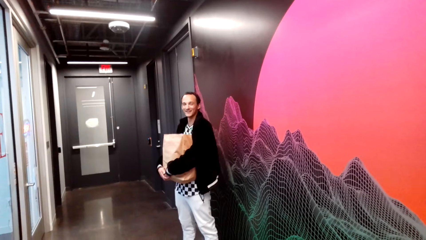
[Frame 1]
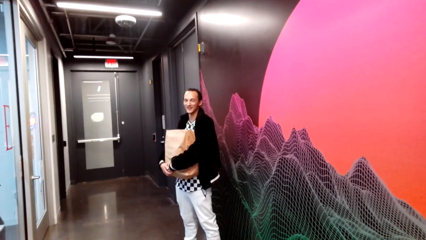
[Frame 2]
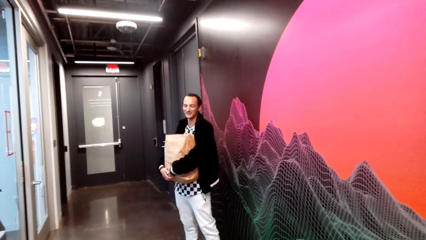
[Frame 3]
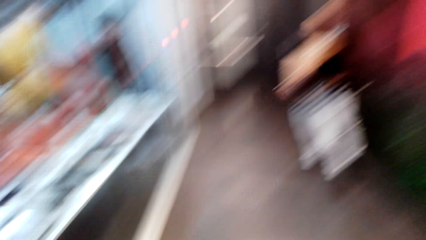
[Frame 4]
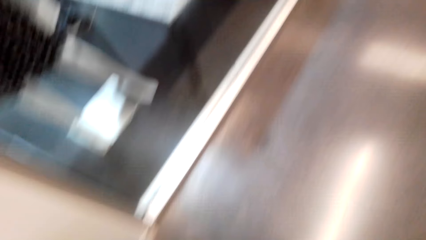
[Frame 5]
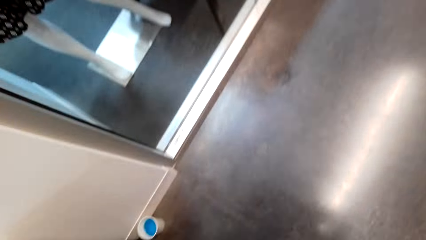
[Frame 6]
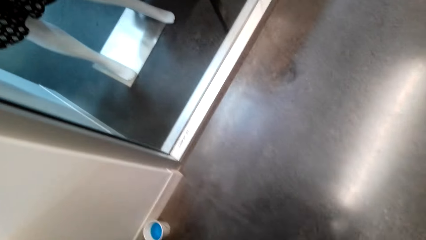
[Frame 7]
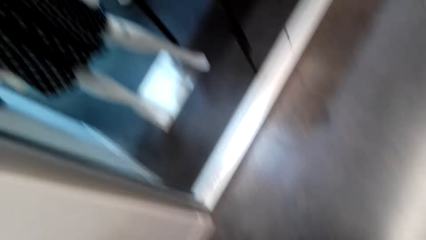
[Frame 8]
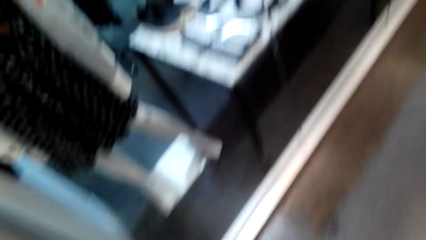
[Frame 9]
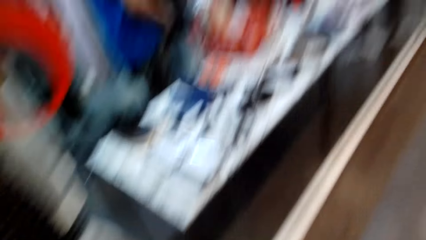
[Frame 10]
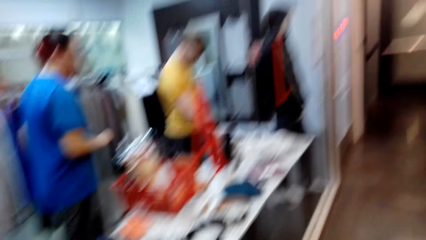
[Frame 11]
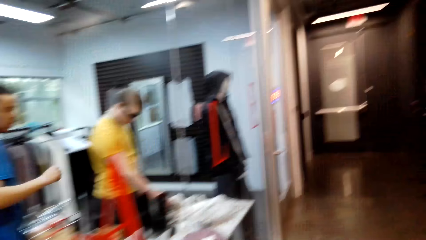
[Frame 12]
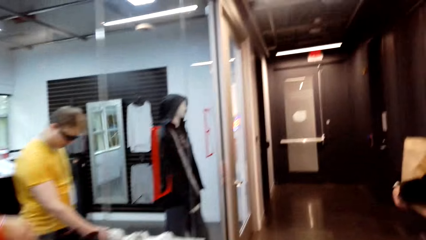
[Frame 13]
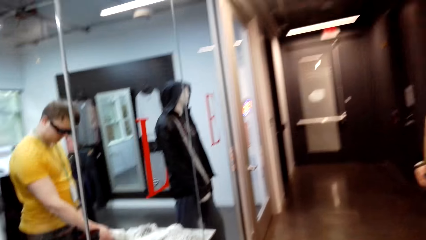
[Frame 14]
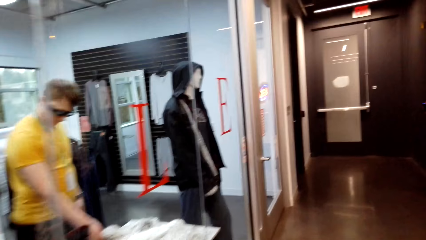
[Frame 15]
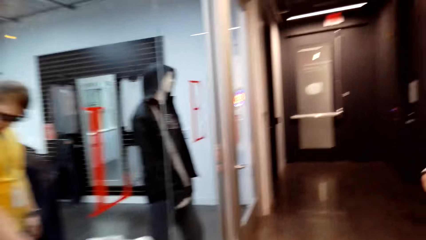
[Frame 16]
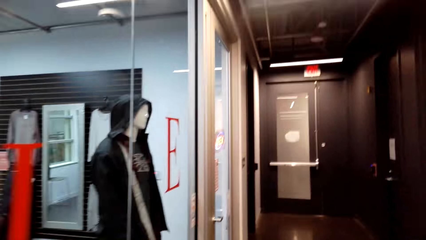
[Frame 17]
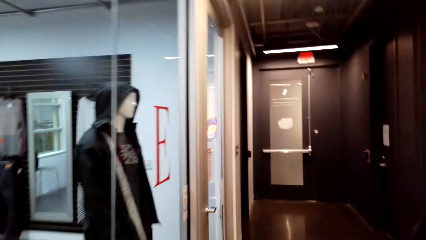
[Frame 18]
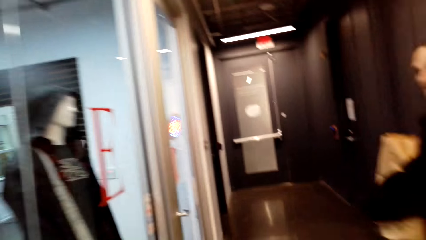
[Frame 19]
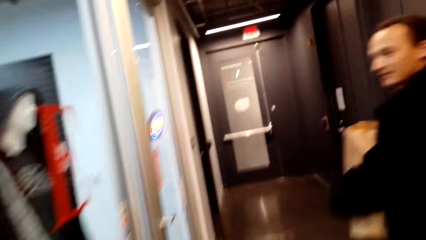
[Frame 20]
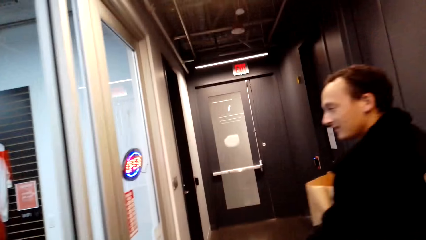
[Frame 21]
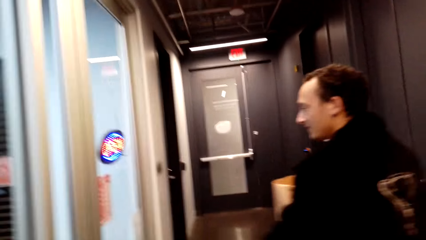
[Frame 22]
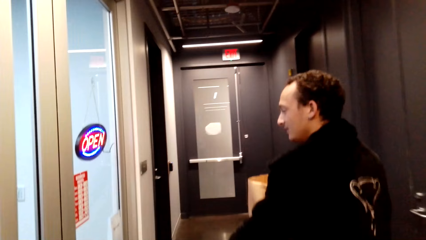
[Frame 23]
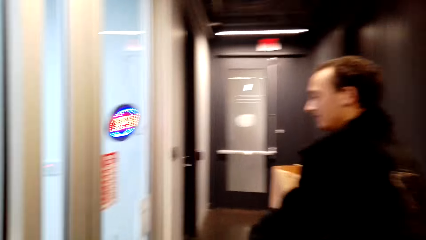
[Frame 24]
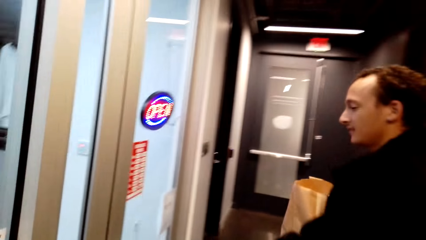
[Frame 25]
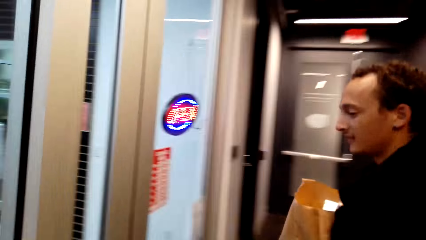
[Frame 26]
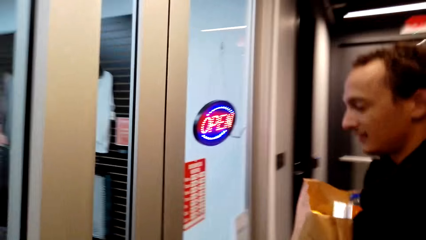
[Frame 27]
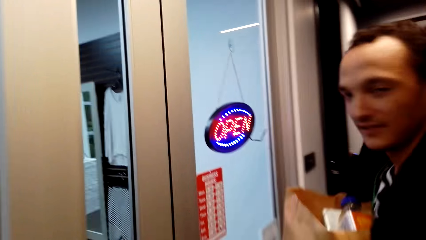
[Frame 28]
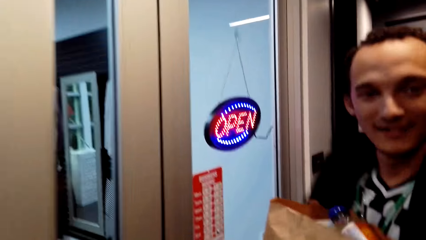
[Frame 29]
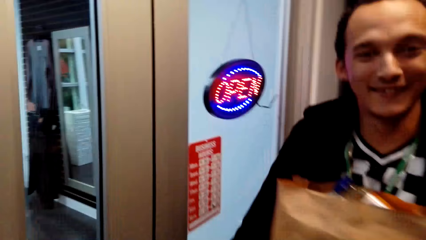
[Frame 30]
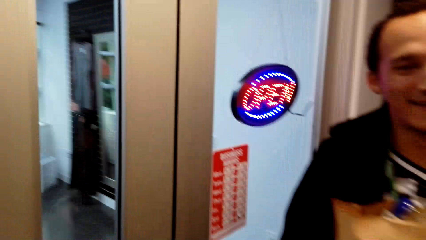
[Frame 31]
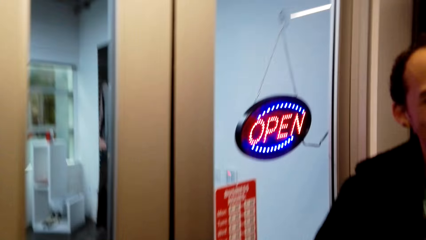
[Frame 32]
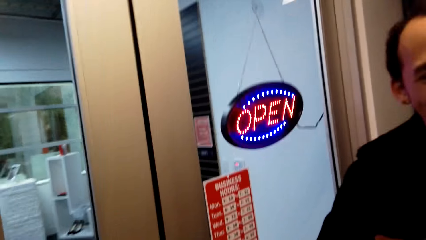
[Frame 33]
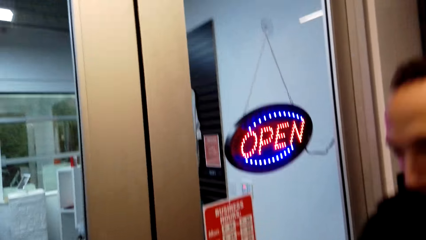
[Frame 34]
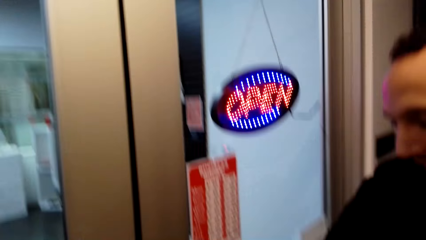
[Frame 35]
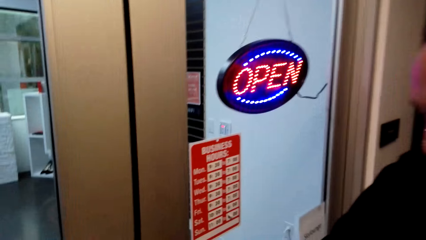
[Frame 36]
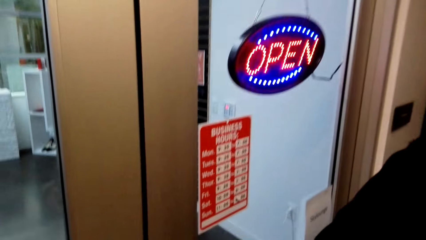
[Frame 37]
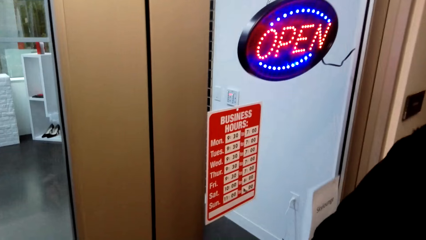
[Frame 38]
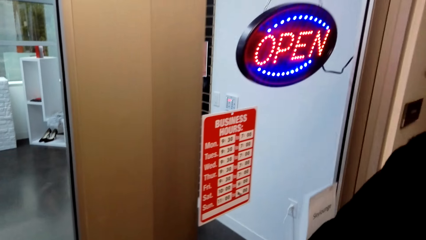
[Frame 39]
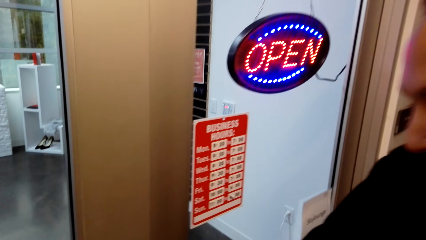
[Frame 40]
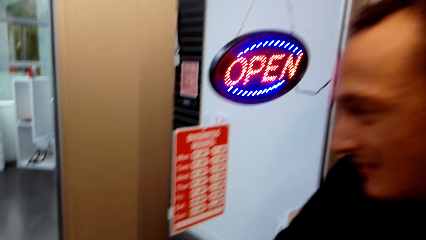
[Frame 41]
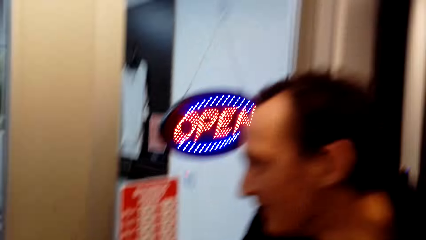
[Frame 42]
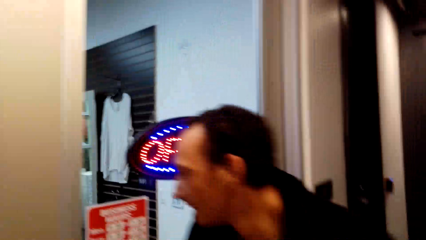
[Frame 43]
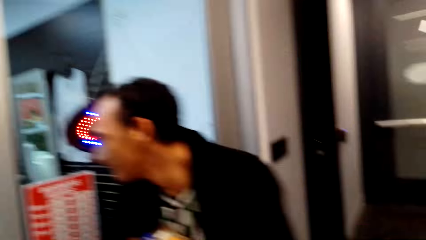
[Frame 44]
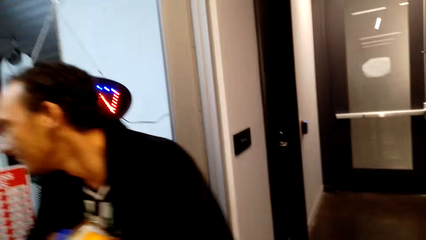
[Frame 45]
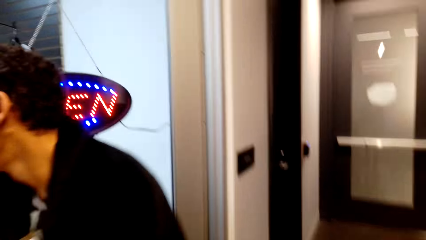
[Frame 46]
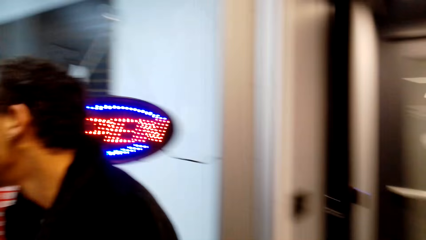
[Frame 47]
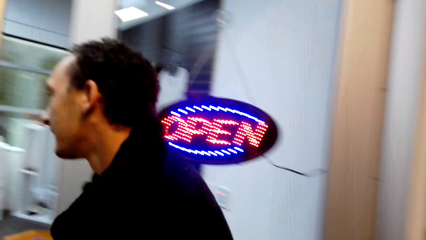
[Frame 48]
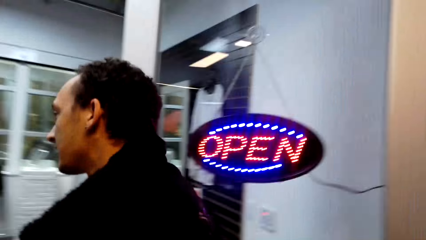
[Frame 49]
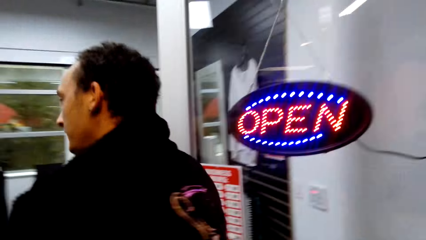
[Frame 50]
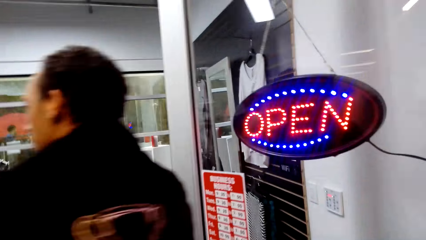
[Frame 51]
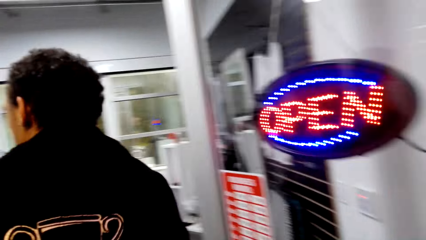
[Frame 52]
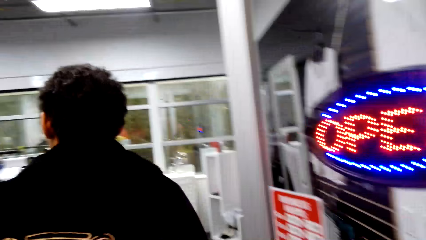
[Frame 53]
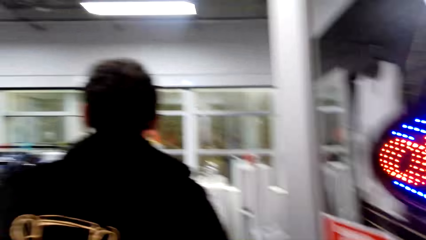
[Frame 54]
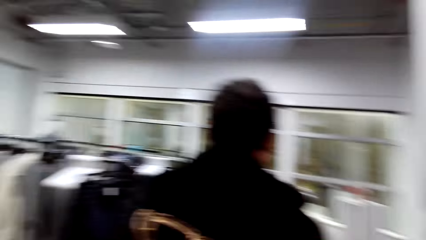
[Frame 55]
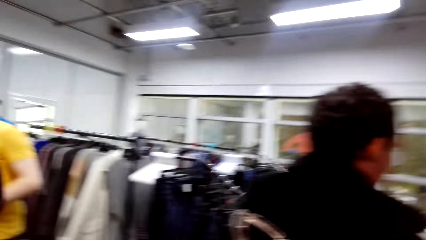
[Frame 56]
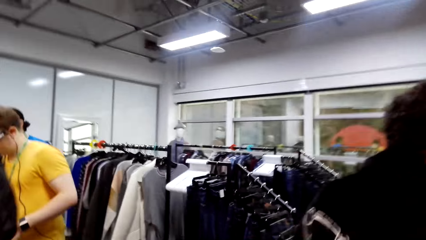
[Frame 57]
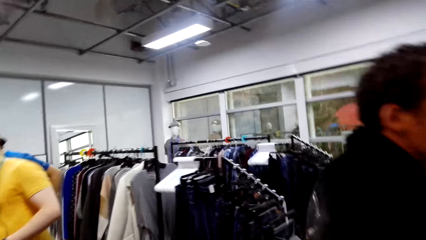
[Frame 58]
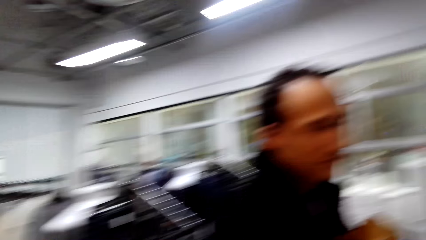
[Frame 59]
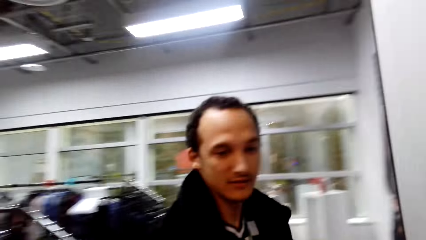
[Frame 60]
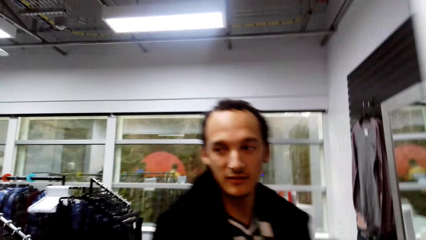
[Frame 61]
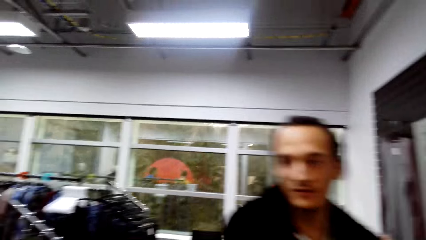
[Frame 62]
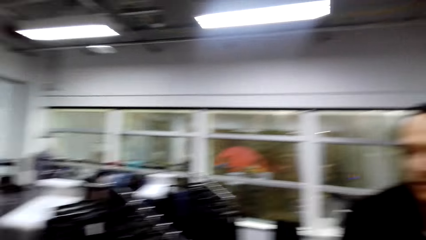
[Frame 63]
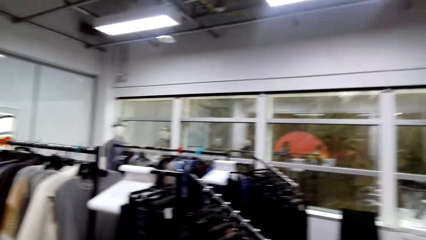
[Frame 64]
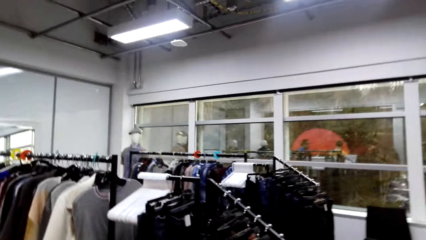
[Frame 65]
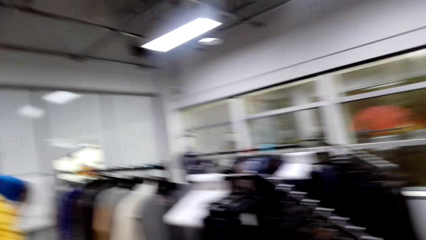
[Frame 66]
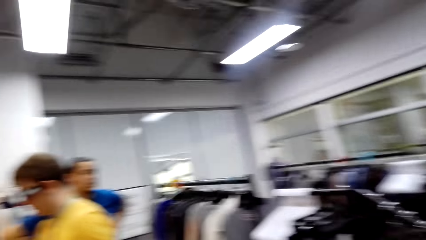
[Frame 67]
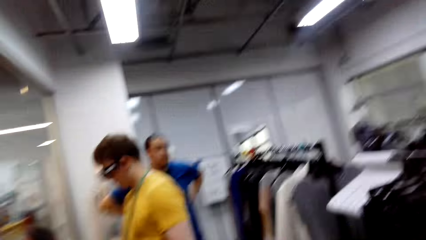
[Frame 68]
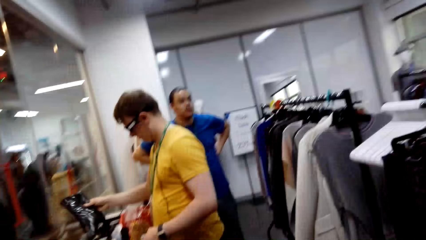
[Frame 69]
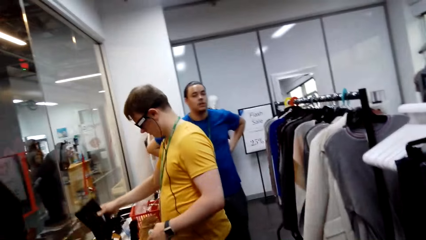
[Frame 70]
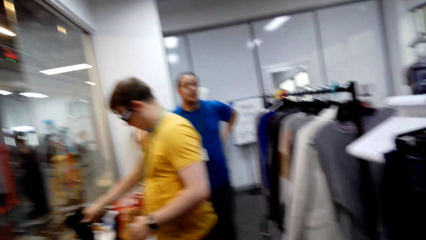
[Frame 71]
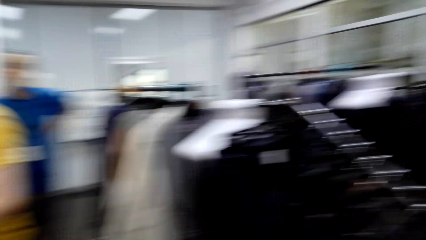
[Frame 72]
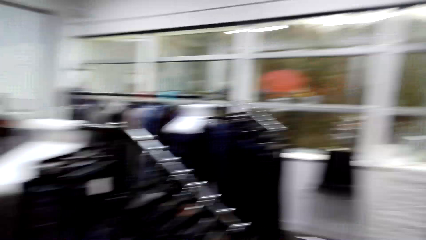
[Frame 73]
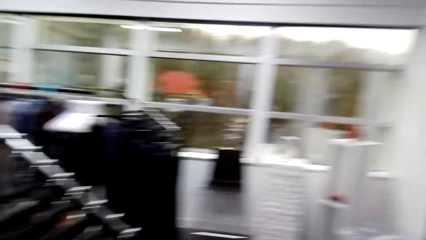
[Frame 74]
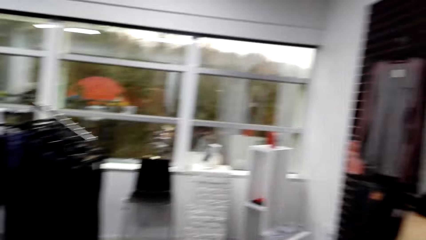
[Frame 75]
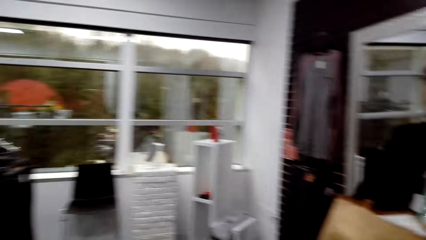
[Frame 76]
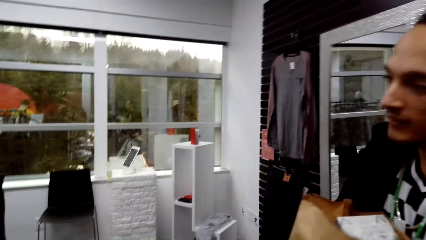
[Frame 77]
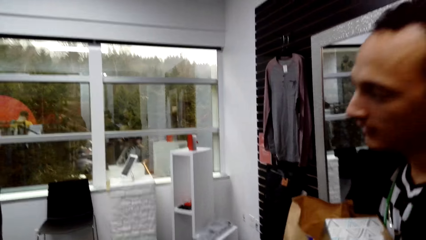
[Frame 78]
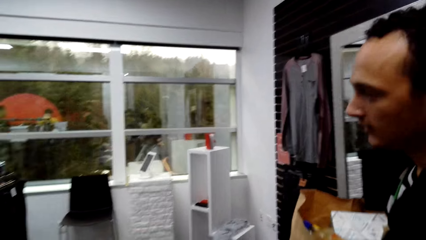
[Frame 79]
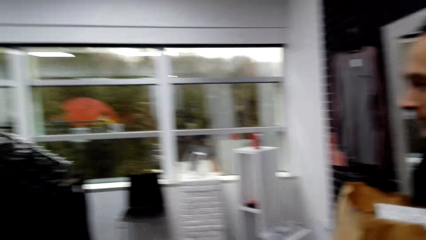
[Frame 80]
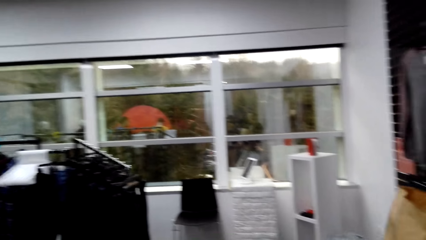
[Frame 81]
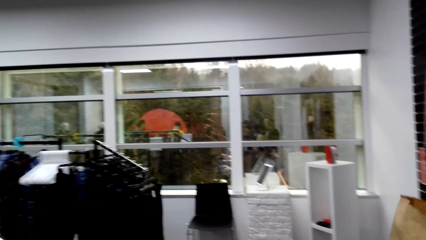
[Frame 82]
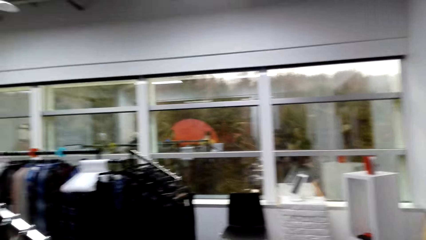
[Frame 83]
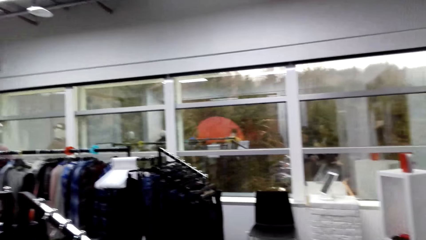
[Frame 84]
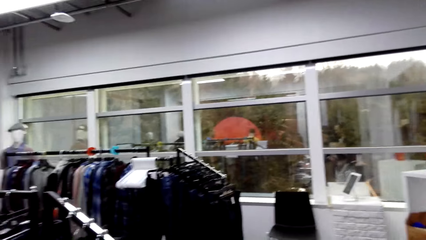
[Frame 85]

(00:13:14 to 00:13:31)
The camera wearer walks towards a person. The person opens the door. The person walks in the shopping mall. The person enters the store. The camera wearer enters the store. They look around. They talk to the person.
